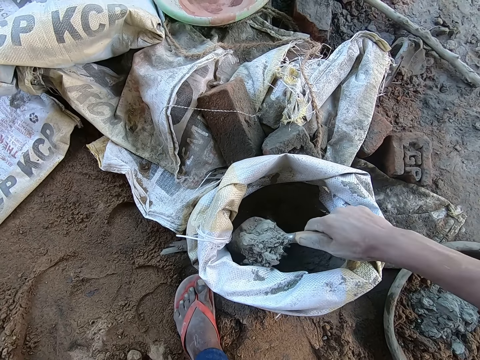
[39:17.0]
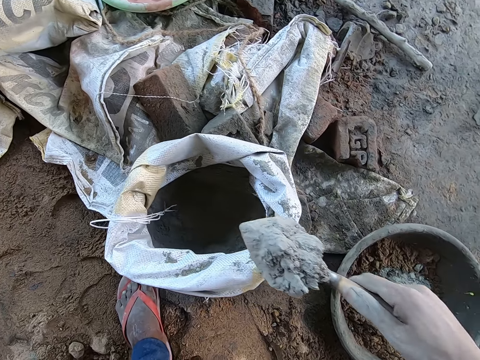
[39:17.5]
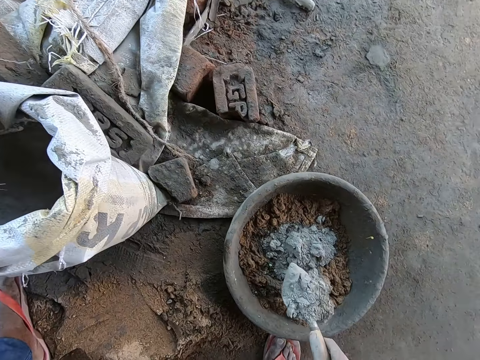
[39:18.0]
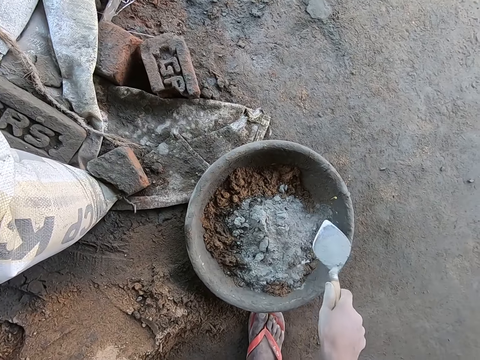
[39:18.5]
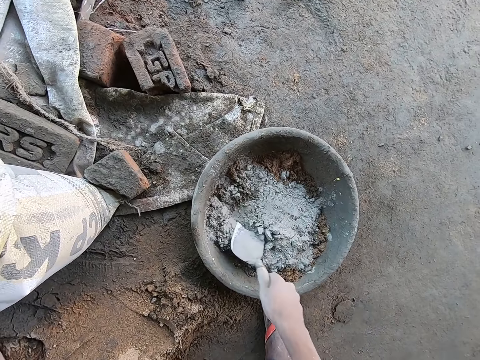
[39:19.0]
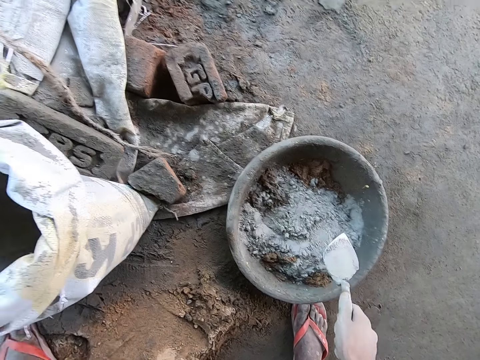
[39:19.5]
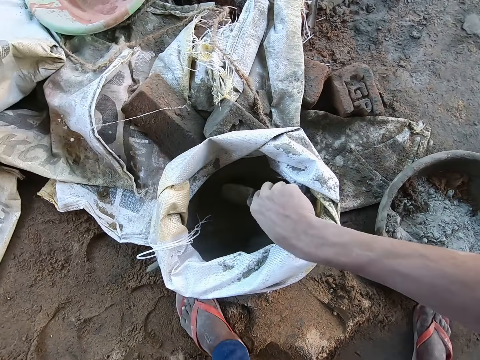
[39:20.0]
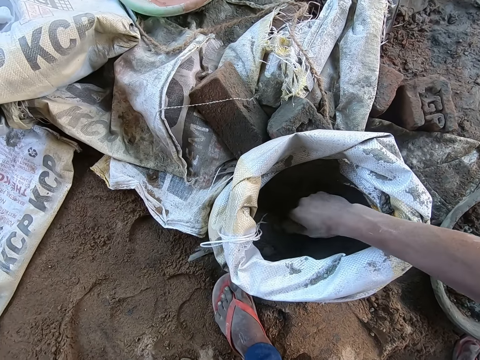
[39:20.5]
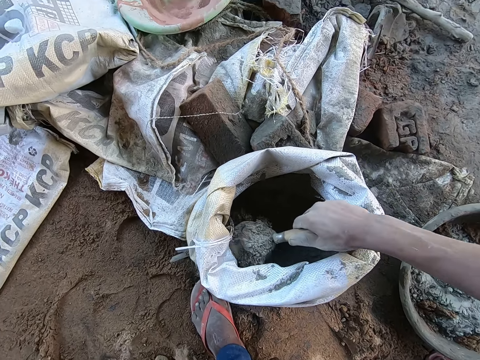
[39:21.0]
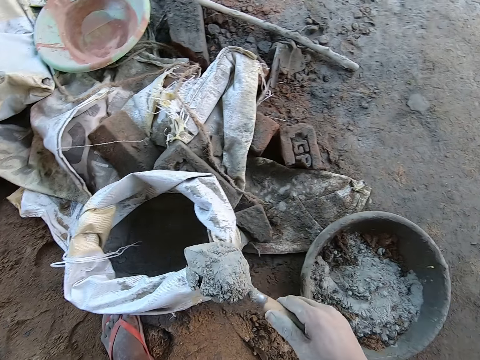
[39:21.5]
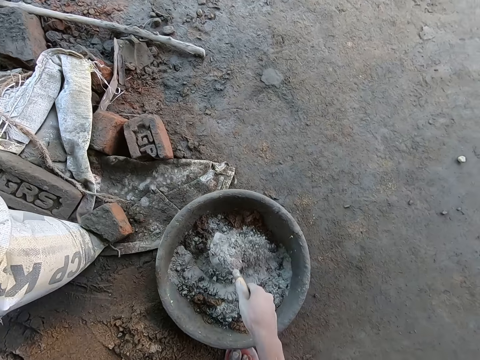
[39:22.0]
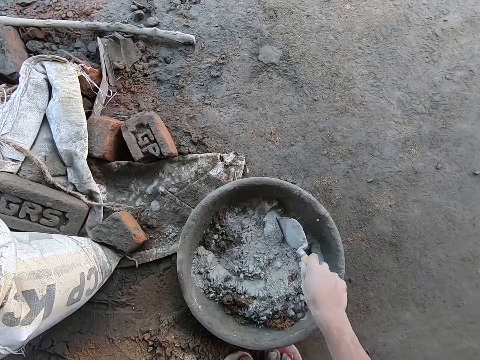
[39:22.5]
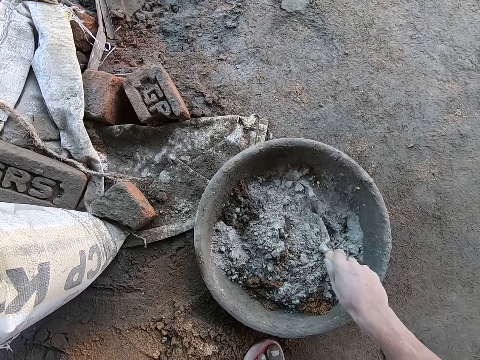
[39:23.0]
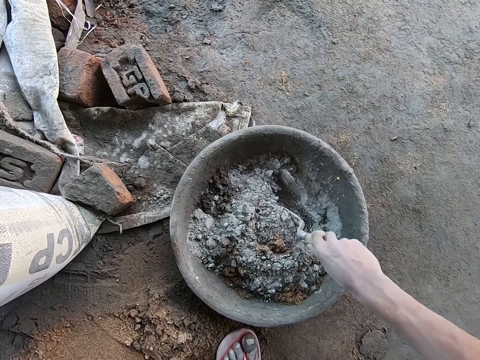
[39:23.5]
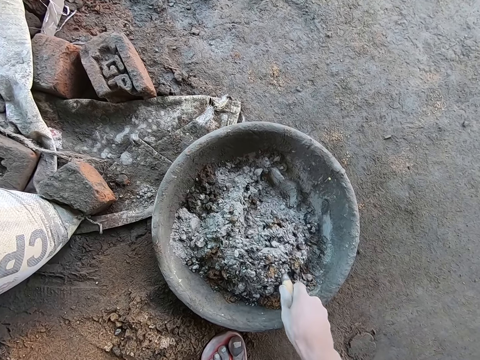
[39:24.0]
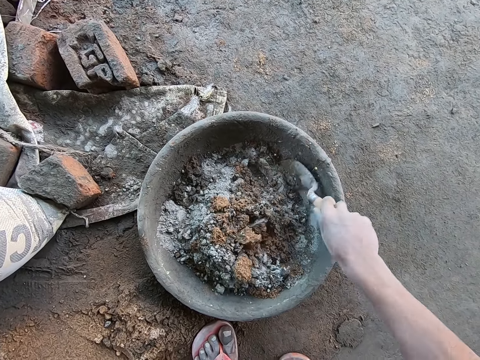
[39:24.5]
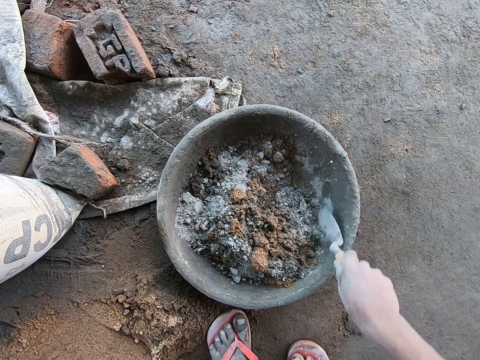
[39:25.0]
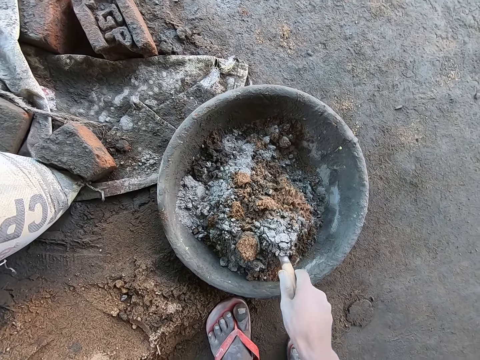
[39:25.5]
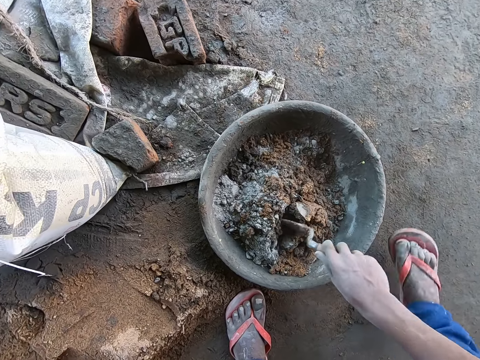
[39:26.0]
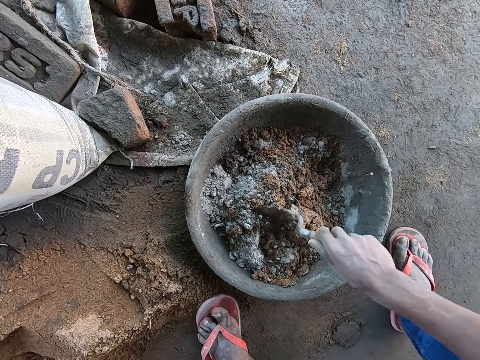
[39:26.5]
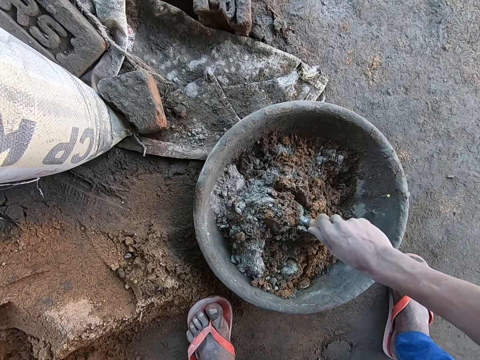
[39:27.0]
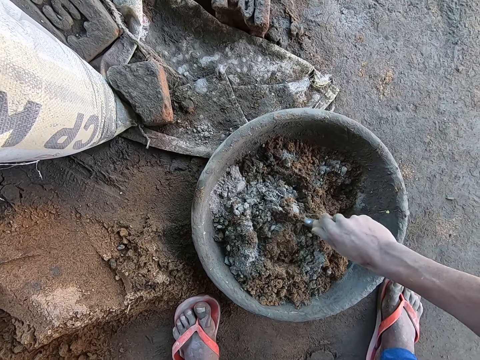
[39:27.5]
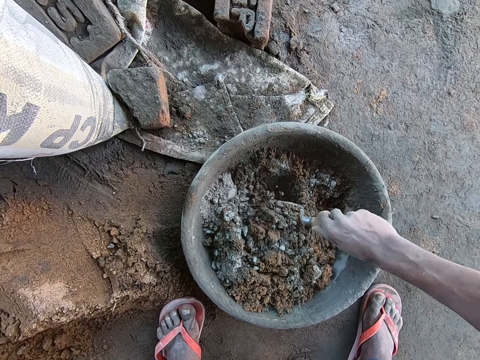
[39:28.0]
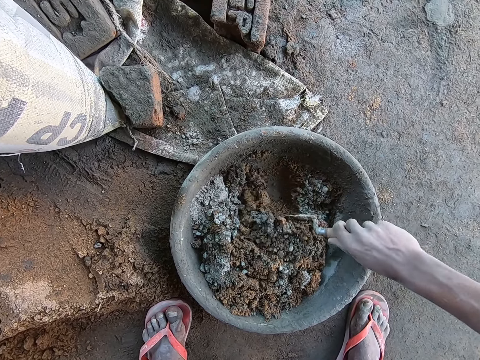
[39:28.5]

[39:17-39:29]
The camera wearer pours the cement on the trowel in his right hand into the pan on the floor. He spreads the cement in the pan with the trowel in his right hand. He scoops some cement from the bag of cement with the trowel in his right hand. He pours the cement on the trowel in his right hand into the pan on the floor. He mixes the cement and sand in the pan with the trowel in his right hand.

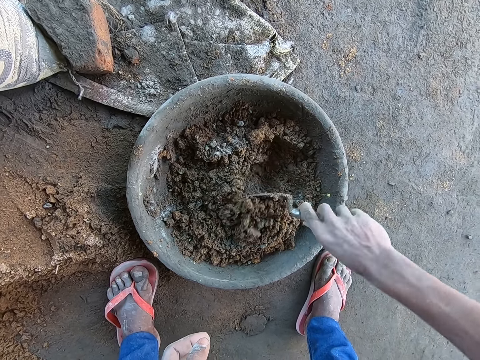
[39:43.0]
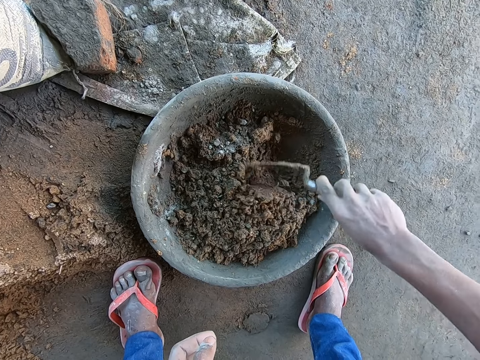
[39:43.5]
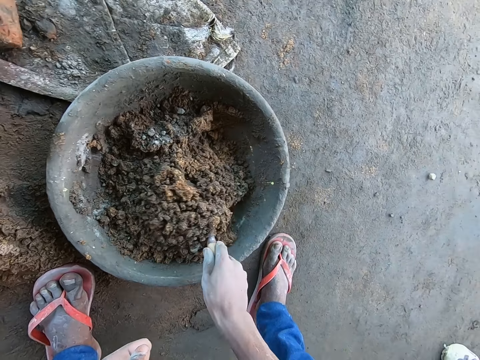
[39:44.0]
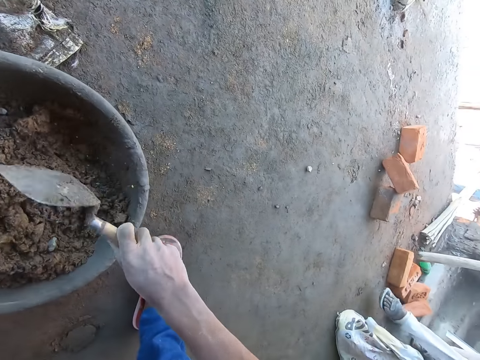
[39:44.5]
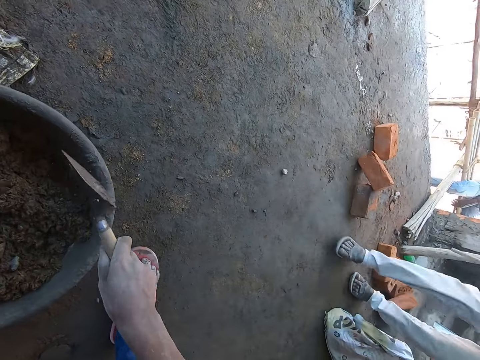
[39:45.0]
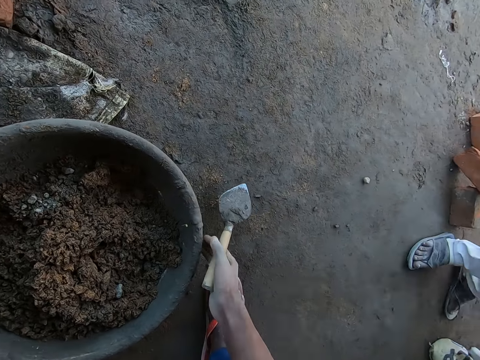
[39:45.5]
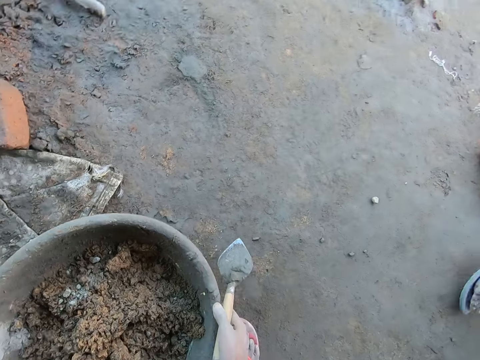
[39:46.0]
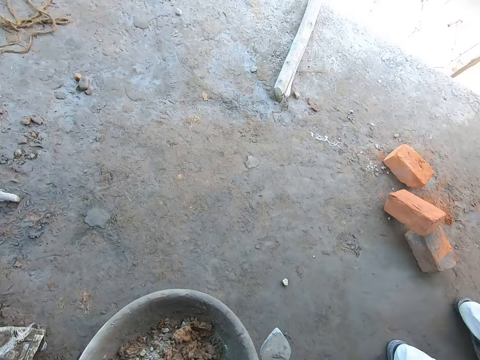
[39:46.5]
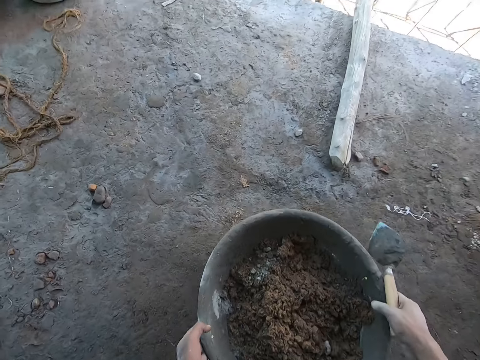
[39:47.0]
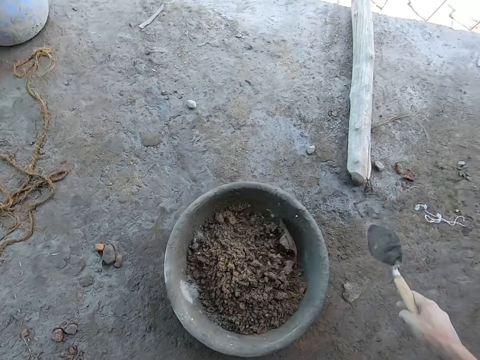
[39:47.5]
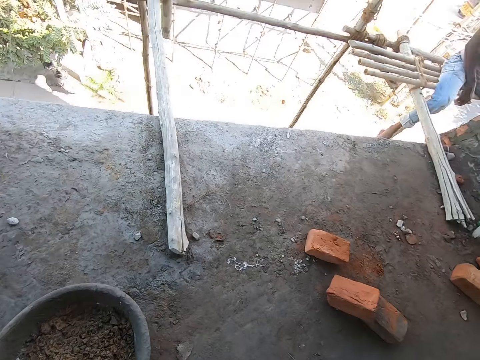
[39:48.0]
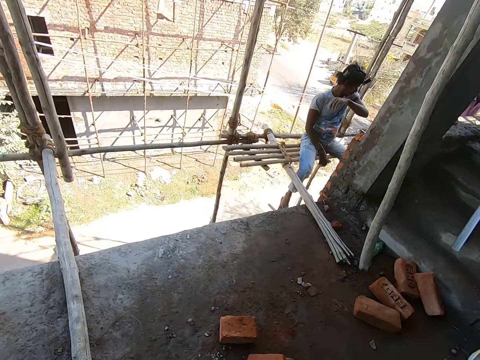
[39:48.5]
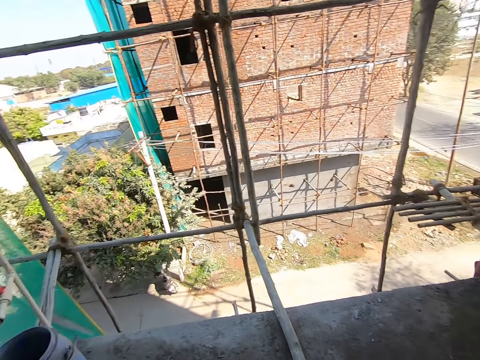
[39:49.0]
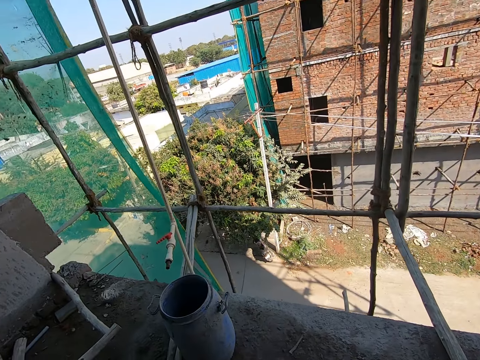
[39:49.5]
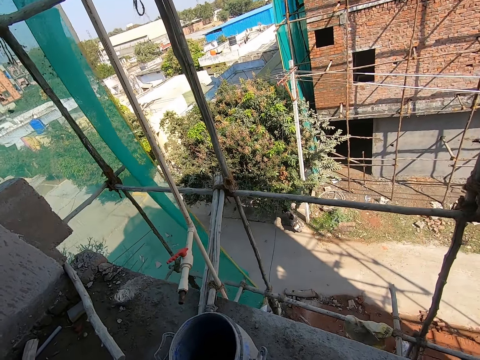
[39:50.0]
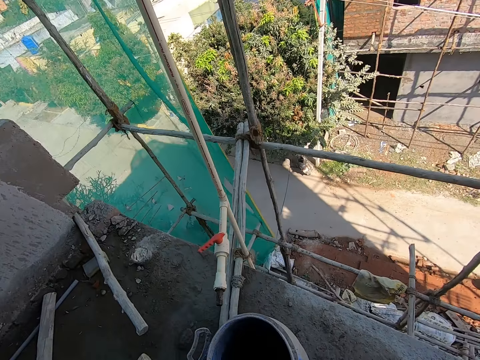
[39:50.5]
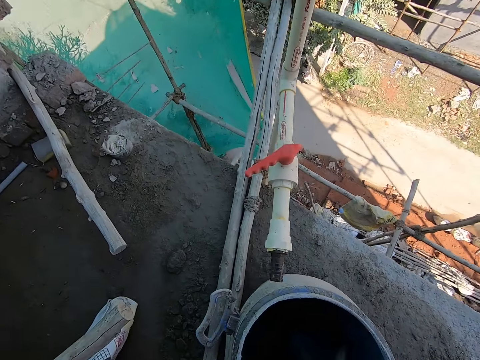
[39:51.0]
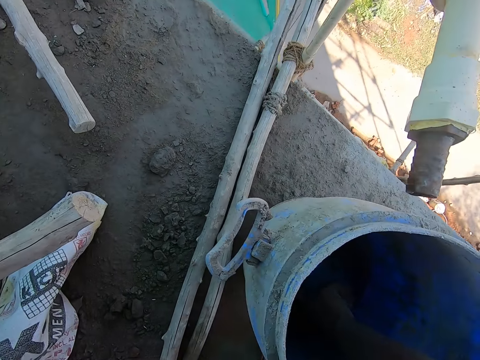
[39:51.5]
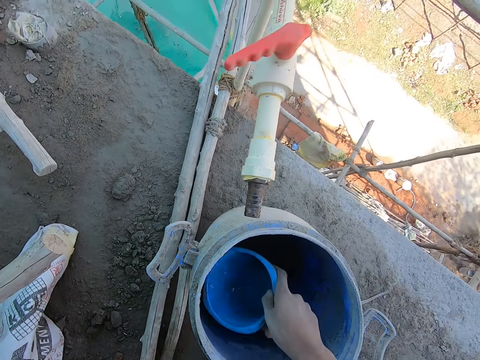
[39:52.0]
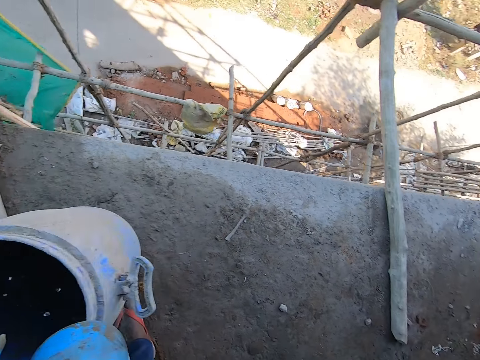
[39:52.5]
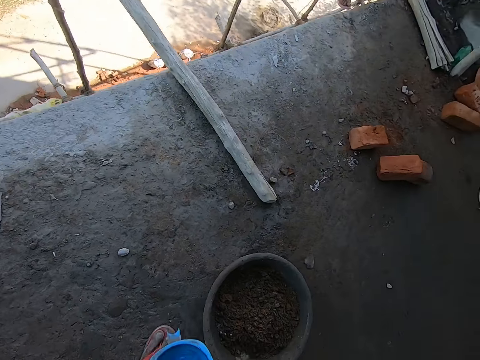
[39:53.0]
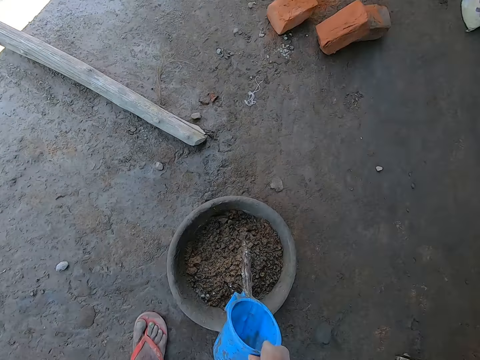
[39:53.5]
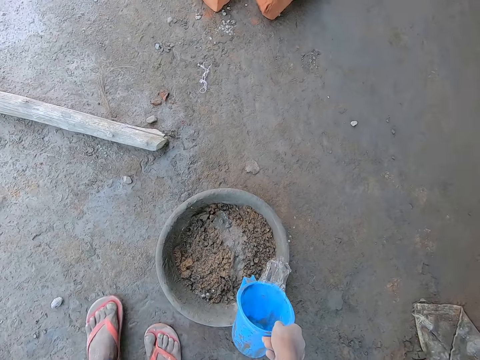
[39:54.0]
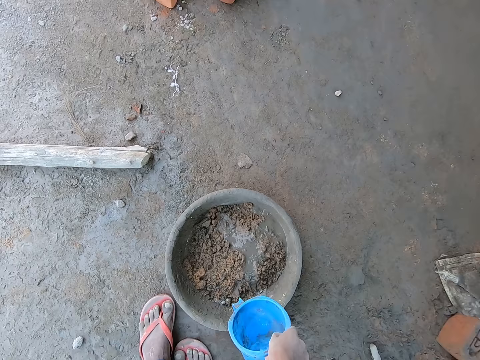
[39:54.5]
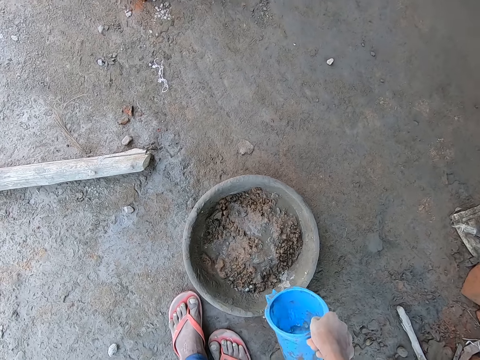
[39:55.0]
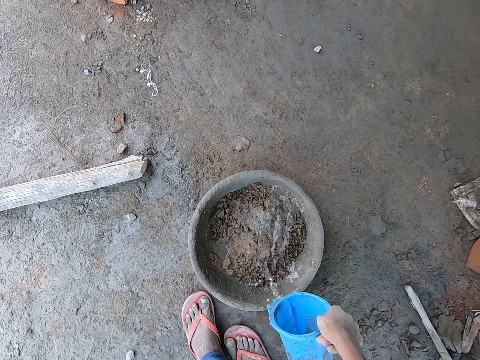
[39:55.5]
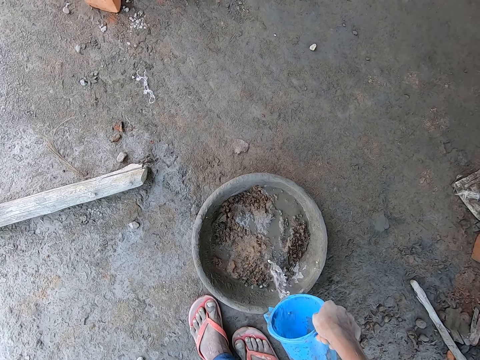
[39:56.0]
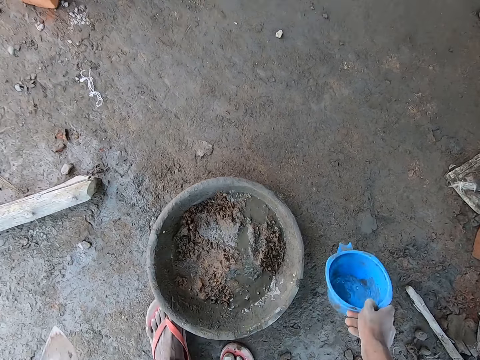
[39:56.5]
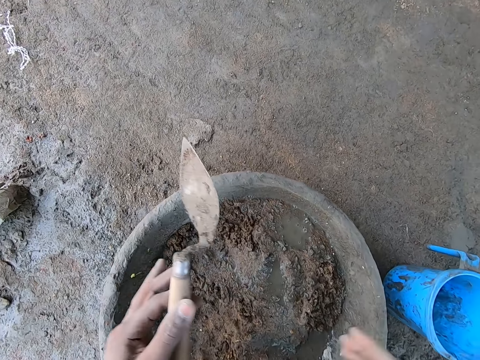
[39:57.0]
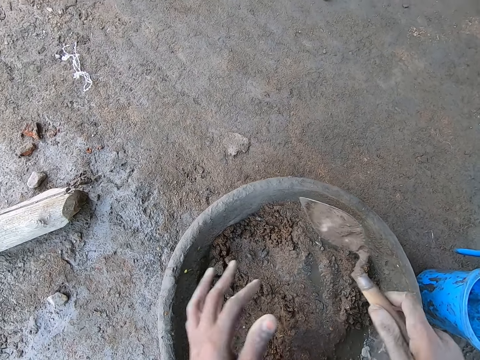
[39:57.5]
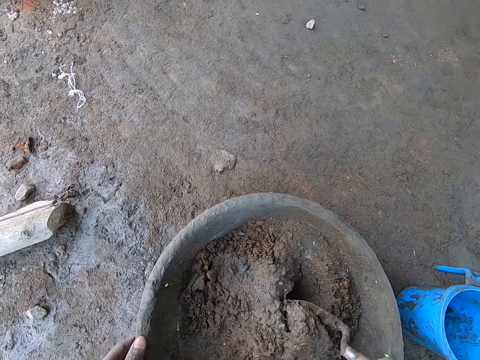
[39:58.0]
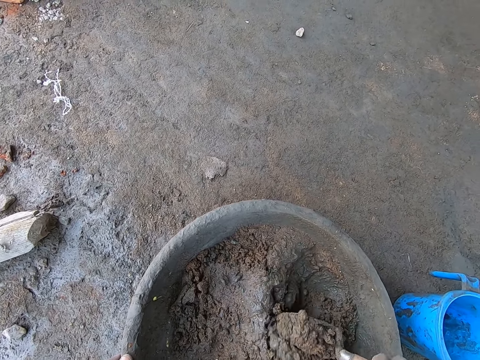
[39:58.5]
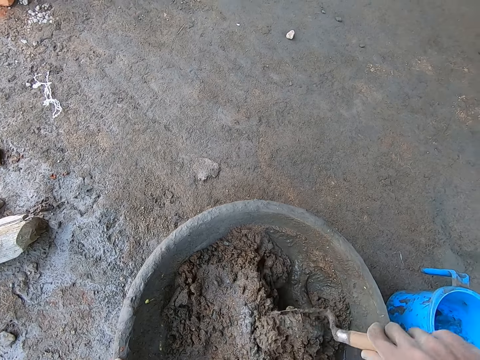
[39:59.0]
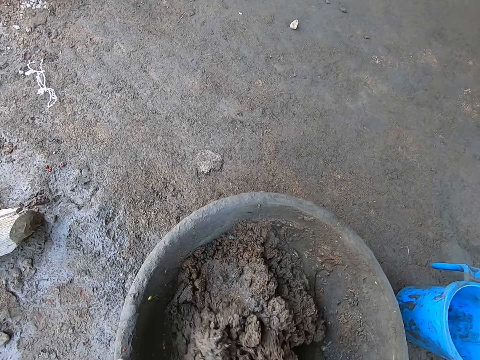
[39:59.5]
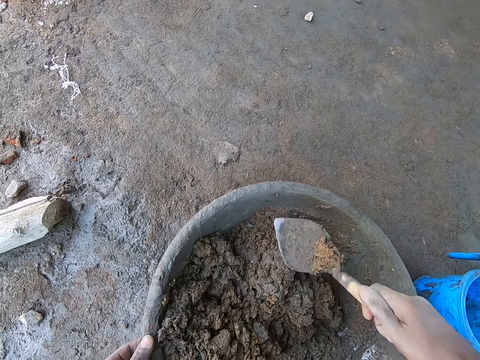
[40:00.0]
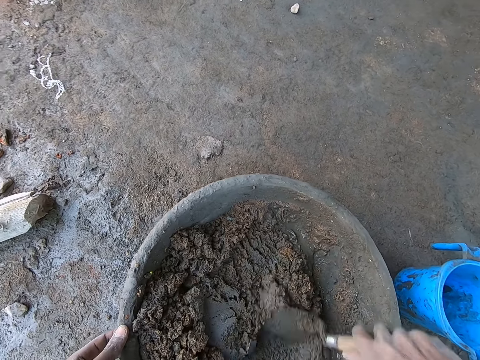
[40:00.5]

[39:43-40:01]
The camera wearer hits the trowel on the bowl or pan. He picks the pan from the floor with both hands. He carries the bowl around the site. He drops the pan in both hands on the floor. He moves around the site. He picks the blue cup from the plastic on the floor with his right hand. He fetches water from a bucket. He pours the water in the blue cup in his right hand into the pan on the floor. He drops the blue cup in his right hand on the floor. He holds the trowel in his left hand. He passes the trowel in his left hand to his right hand. He mixes the cement in the pan with the trowel in his right hand.
